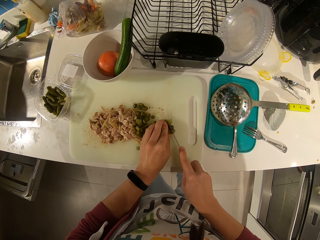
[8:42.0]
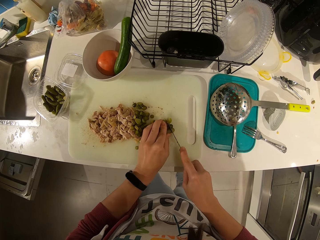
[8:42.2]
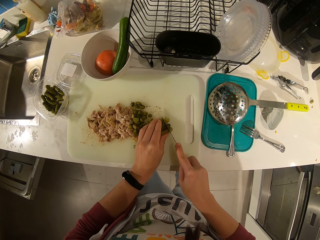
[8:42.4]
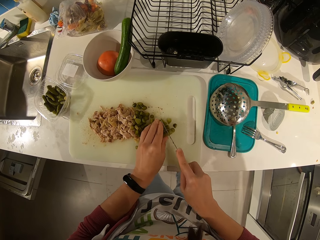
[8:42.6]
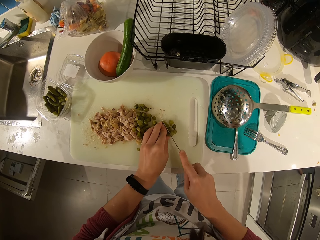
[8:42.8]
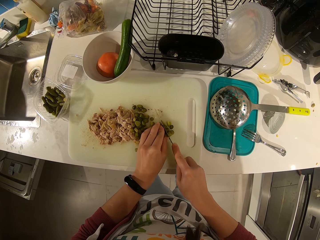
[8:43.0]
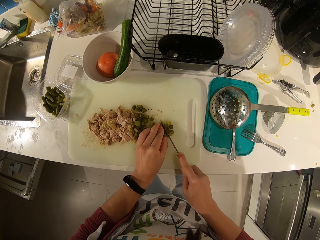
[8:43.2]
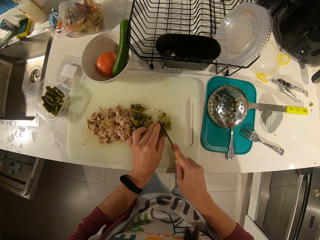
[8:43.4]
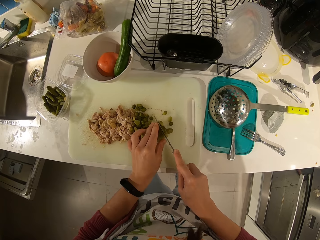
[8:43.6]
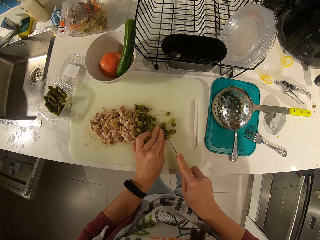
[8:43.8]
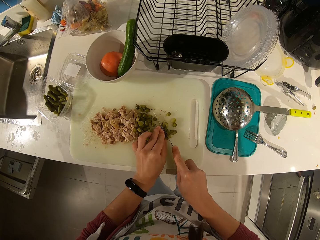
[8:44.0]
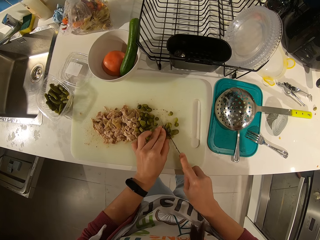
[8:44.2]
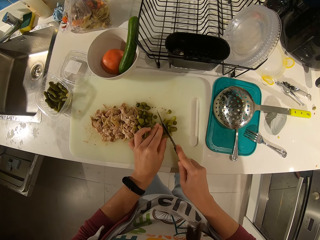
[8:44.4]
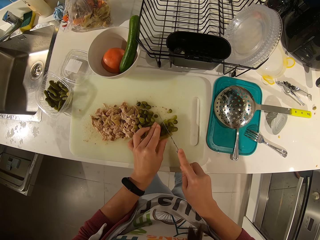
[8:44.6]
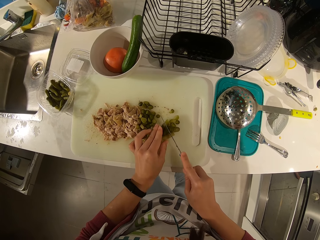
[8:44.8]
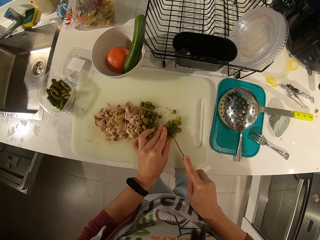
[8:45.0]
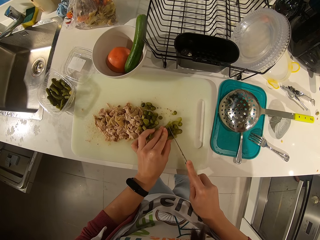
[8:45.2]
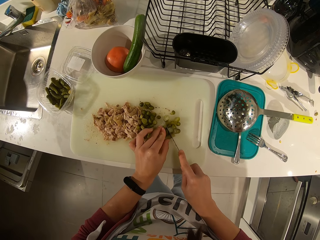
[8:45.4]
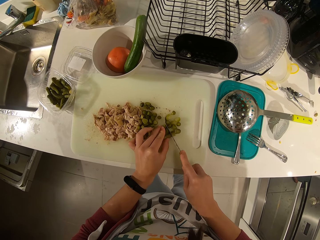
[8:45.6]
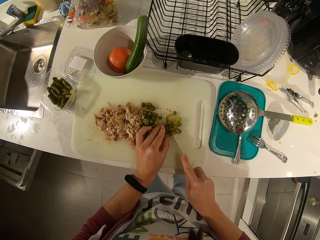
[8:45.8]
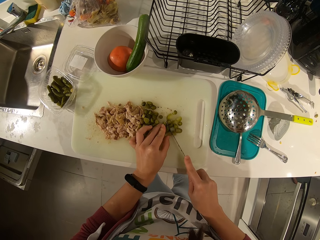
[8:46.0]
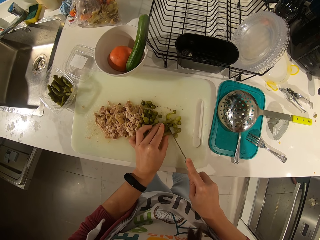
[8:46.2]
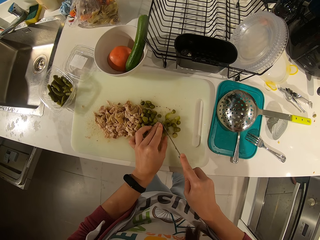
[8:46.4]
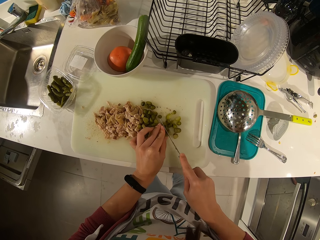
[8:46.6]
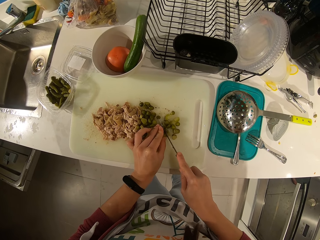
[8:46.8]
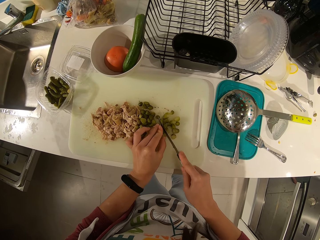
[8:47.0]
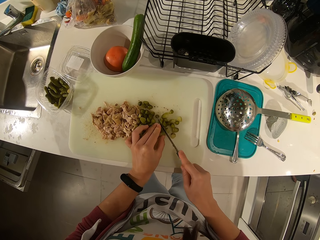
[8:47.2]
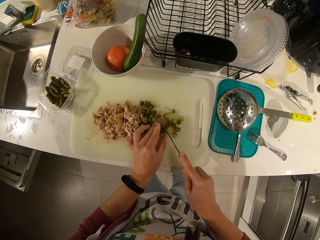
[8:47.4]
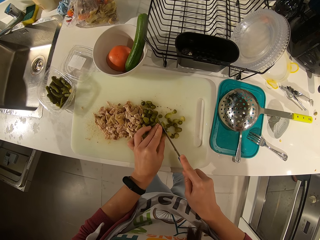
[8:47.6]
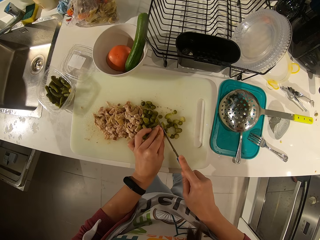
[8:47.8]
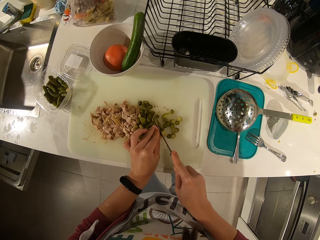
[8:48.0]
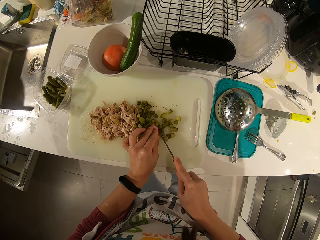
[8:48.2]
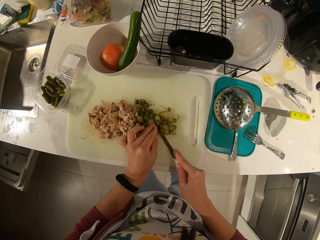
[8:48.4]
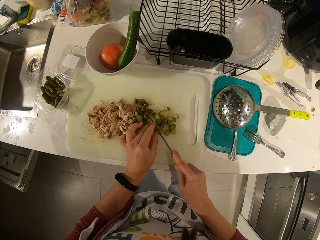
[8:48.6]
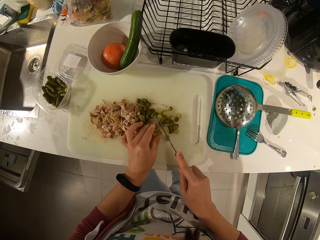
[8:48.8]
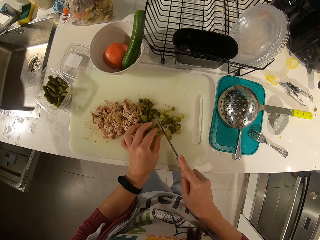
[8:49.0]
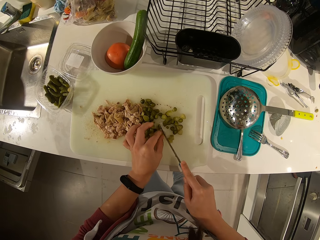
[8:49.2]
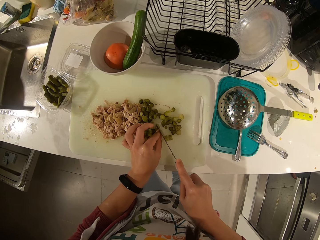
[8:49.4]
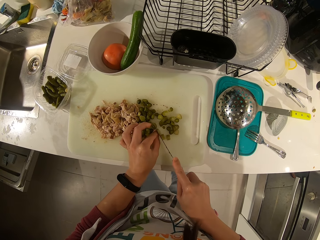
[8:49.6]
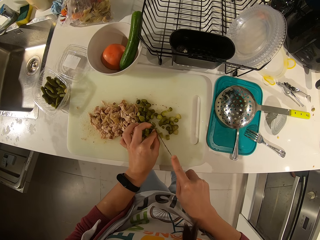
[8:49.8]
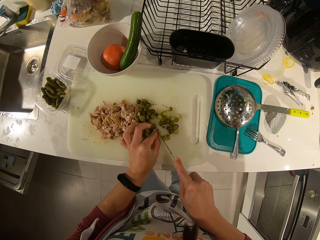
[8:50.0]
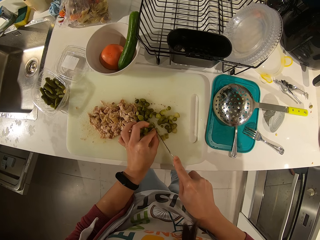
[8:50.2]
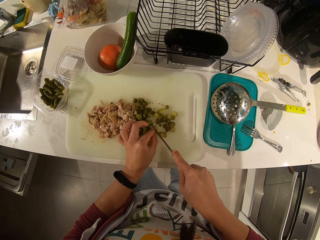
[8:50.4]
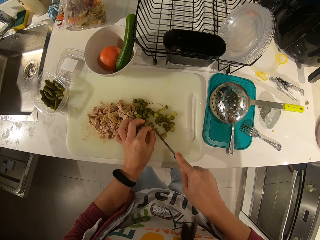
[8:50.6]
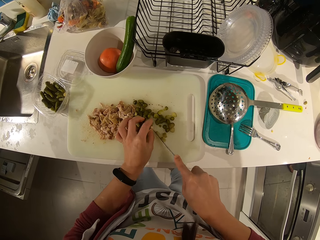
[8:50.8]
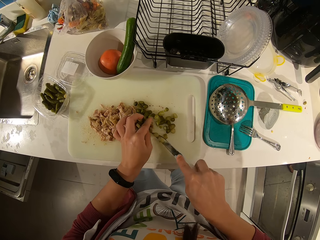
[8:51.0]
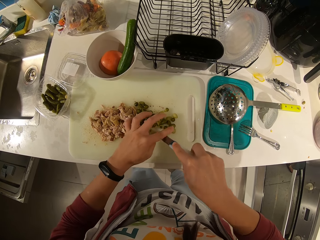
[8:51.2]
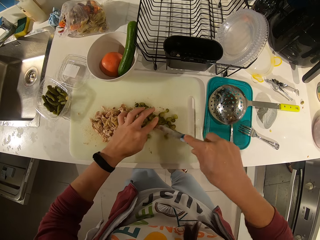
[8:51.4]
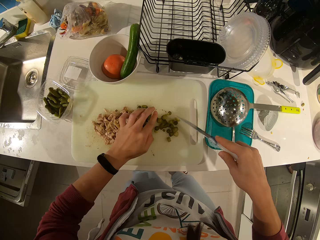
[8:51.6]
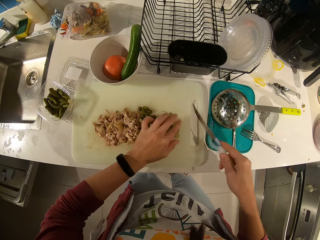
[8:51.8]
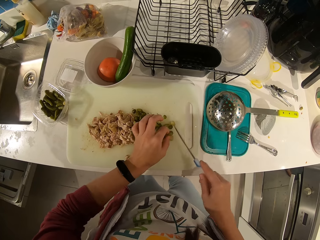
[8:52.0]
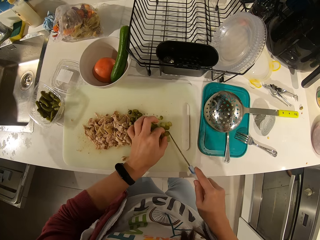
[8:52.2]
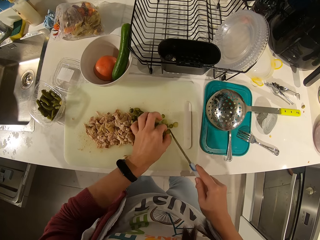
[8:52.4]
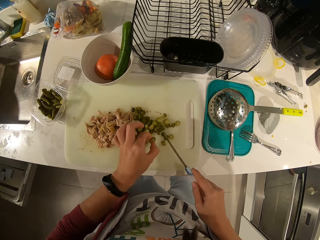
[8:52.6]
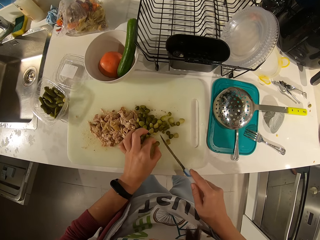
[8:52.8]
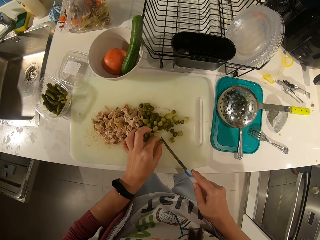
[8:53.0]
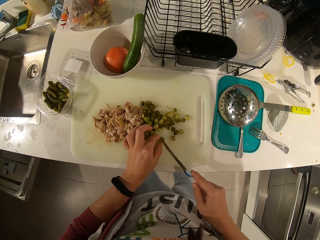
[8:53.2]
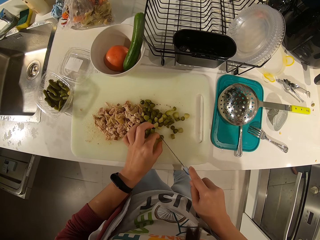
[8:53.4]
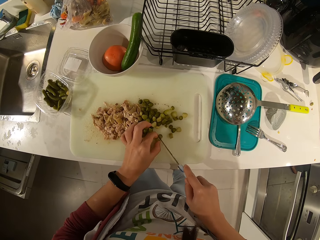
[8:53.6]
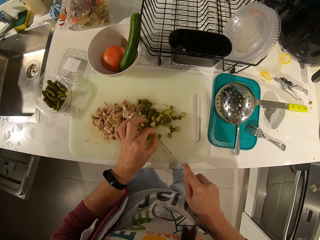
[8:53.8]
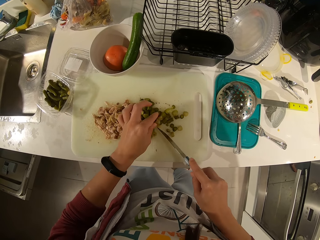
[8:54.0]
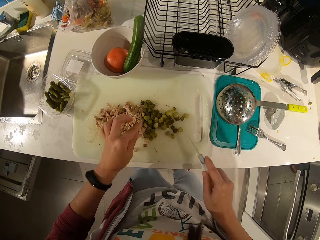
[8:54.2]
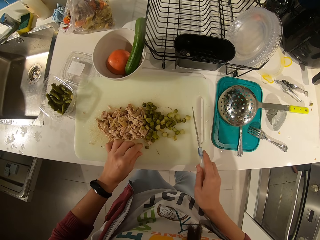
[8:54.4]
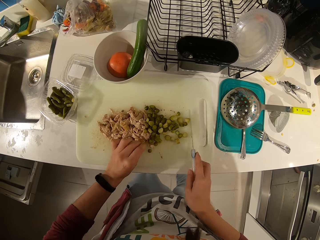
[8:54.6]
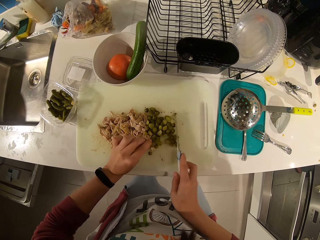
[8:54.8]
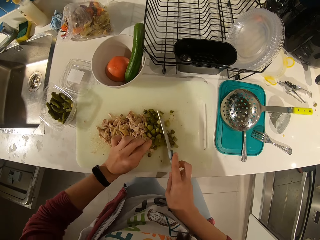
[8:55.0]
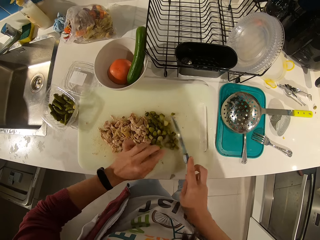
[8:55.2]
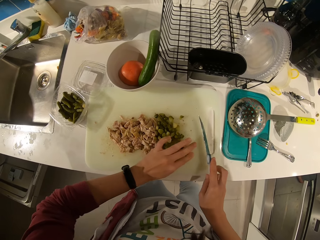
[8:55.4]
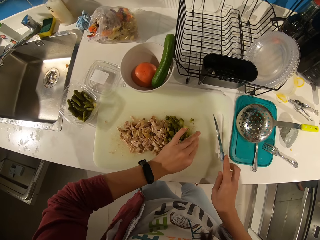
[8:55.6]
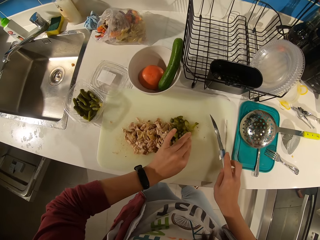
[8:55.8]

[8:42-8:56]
The camera wearer wipes the knife with her left hand. She picks a piece of celery on the chopping board. She drops the piece of celery. She slices the celery with the knife. She moves the sliced celeries to the meat on the tray. She gathers both pickle and meat pieces on the chopping board.

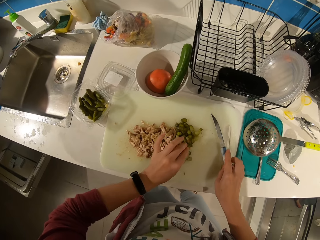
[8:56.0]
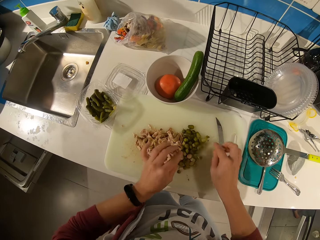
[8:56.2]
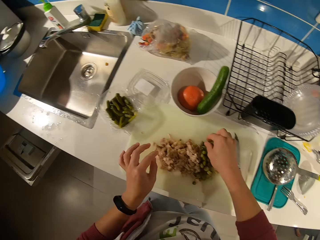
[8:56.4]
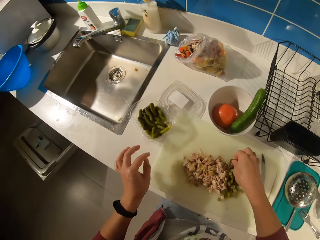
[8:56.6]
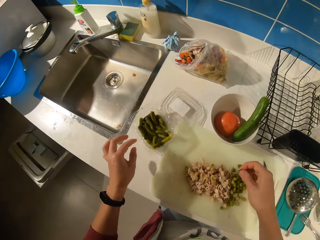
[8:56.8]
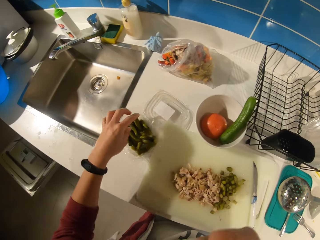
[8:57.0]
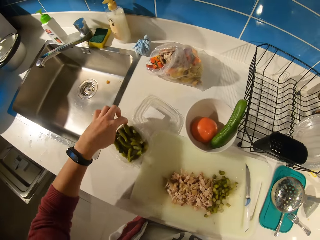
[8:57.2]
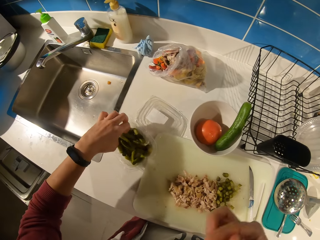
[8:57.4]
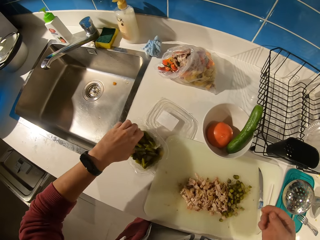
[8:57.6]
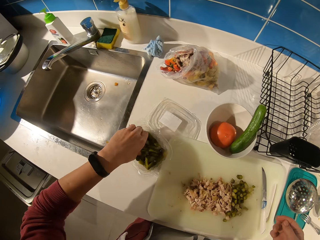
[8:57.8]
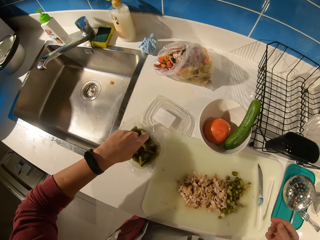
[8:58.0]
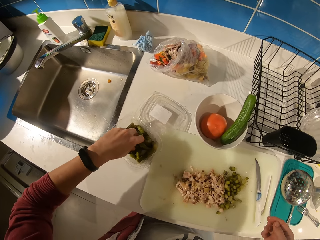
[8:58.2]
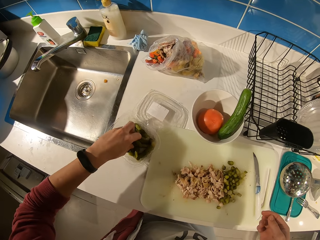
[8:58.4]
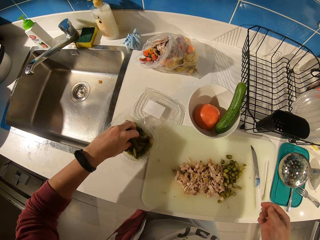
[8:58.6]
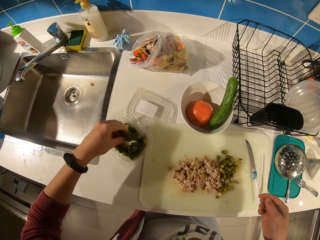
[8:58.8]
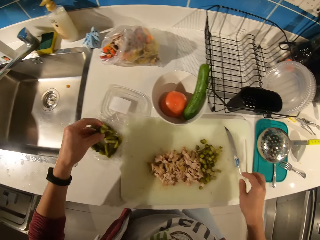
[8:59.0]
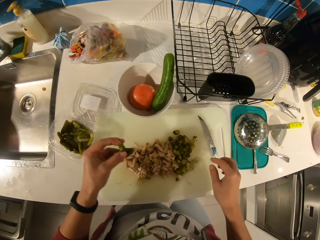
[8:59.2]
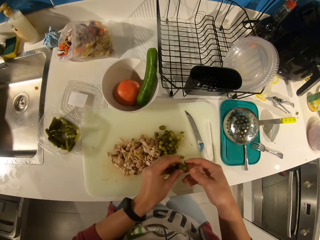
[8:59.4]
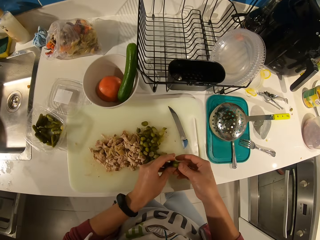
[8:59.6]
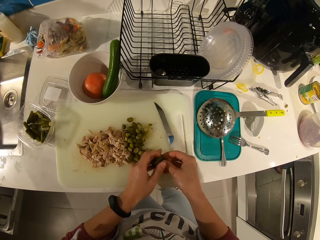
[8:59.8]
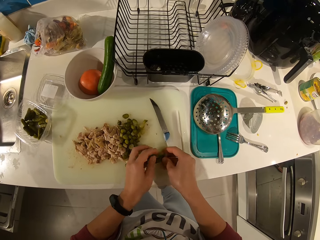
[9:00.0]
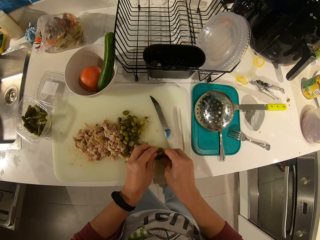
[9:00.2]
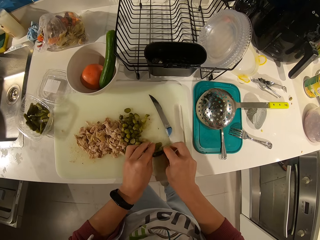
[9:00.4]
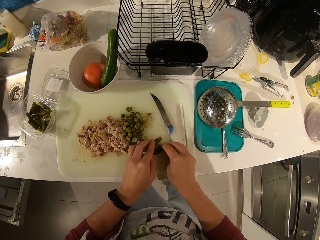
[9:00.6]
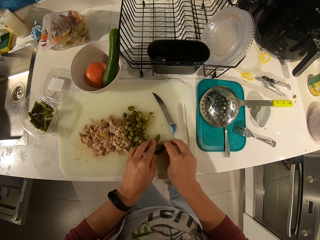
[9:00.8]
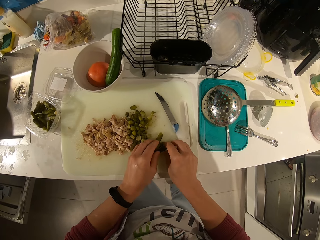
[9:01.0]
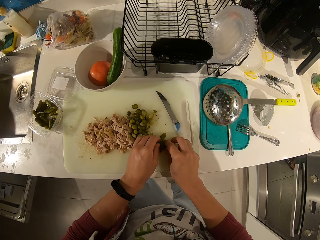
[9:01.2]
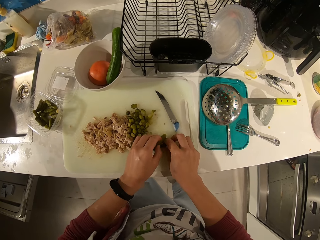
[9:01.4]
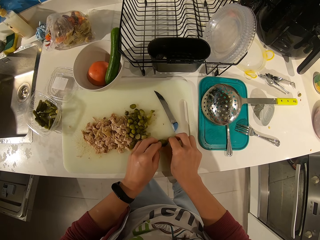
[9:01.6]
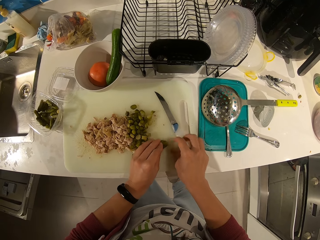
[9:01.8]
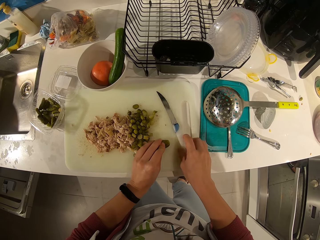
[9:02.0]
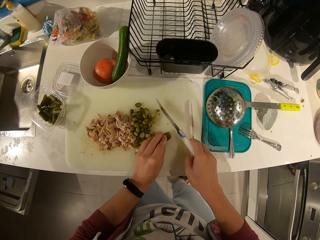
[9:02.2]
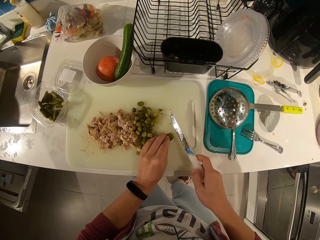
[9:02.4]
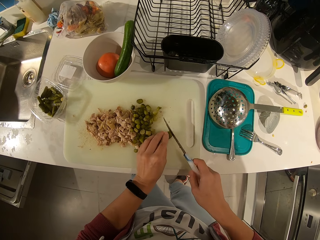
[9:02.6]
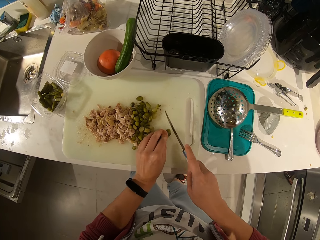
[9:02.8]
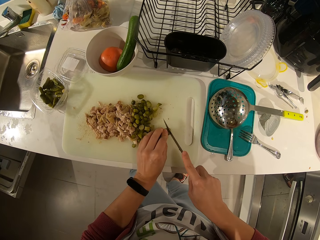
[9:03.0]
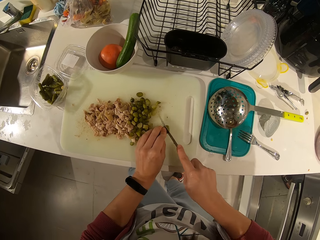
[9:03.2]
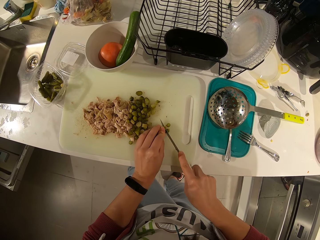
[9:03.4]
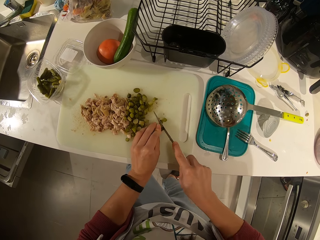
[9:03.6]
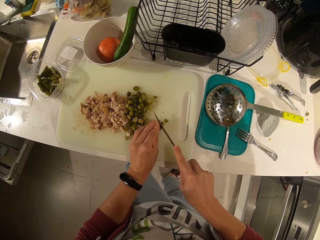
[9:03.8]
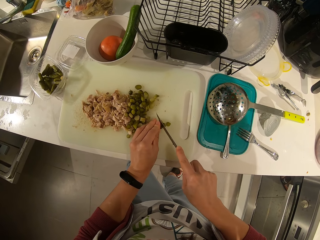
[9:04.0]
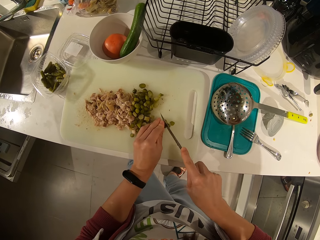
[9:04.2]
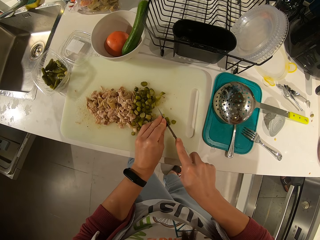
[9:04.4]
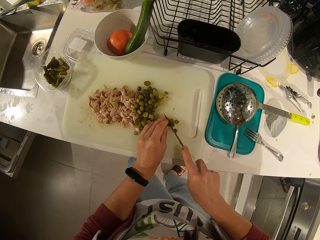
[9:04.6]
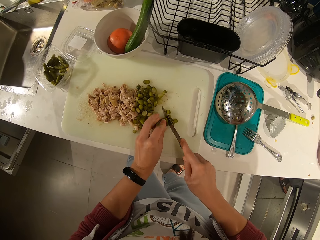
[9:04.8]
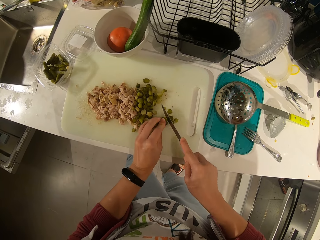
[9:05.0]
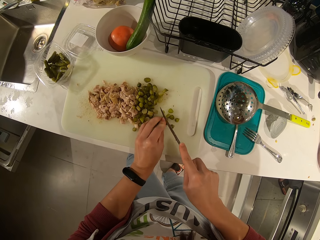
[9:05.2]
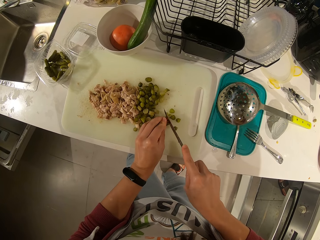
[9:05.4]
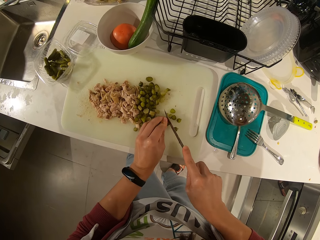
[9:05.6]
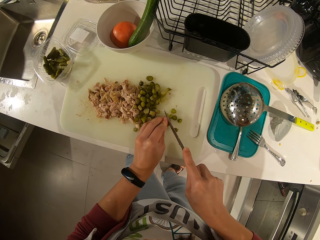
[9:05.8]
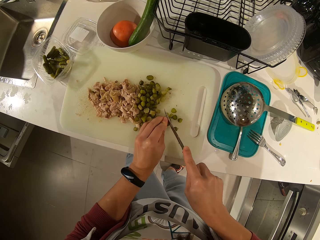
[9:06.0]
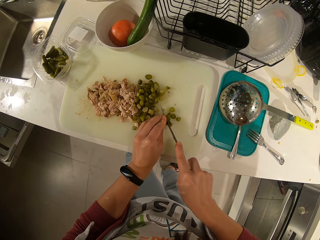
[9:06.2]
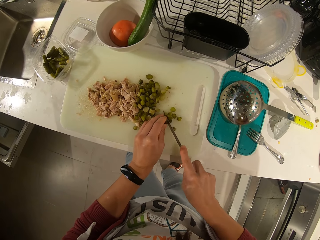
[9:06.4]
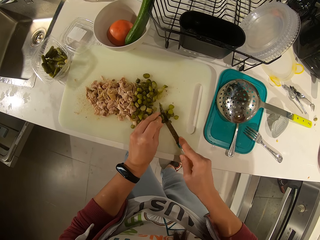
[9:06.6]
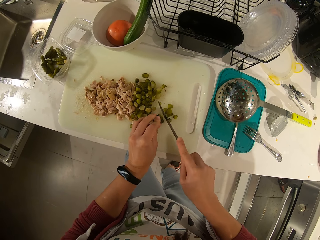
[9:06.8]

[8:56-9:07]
The camera wearer places the knife on the board. They pick a piece of celery on the board. They eat the piece. They pick some celeries from the plate. They drop the celeries on the tray. They pick the knife on the board. They slice the celery into pieces with the knife.
